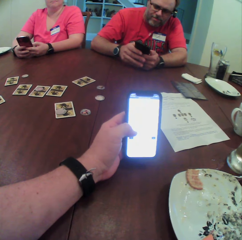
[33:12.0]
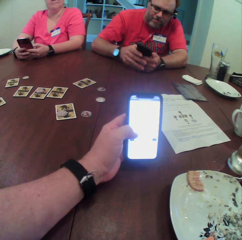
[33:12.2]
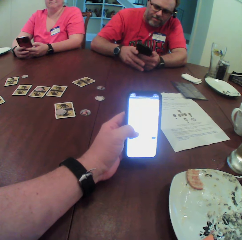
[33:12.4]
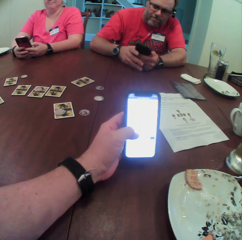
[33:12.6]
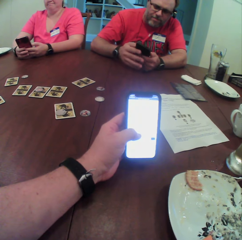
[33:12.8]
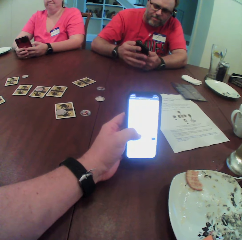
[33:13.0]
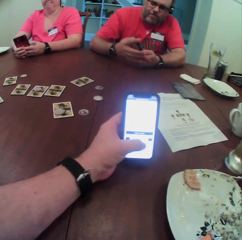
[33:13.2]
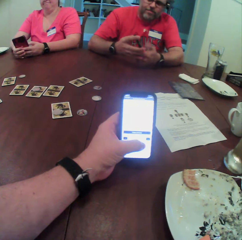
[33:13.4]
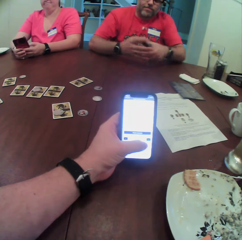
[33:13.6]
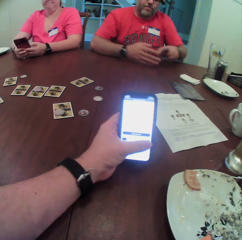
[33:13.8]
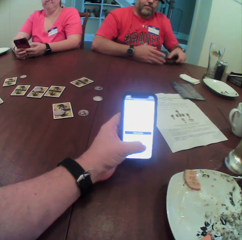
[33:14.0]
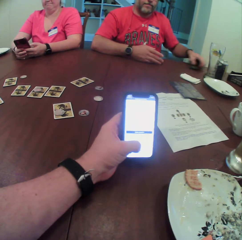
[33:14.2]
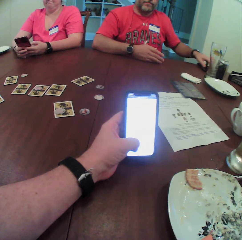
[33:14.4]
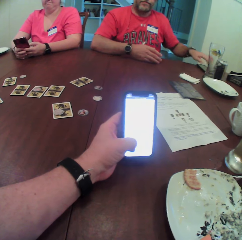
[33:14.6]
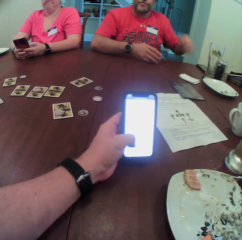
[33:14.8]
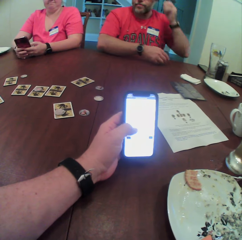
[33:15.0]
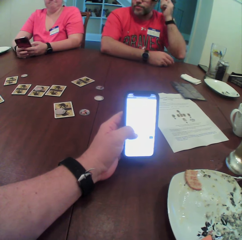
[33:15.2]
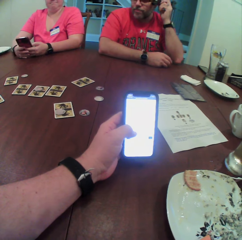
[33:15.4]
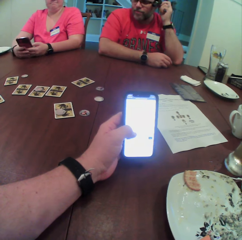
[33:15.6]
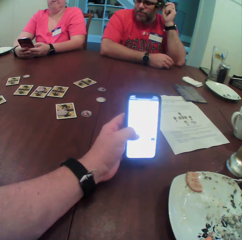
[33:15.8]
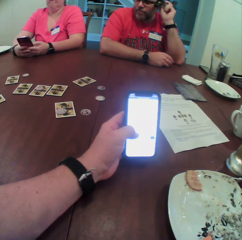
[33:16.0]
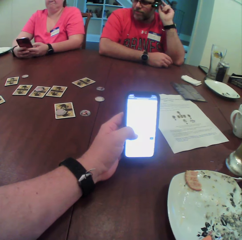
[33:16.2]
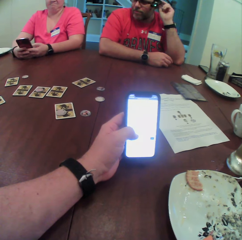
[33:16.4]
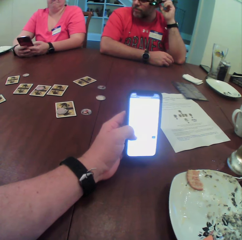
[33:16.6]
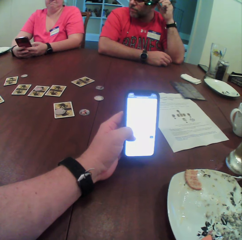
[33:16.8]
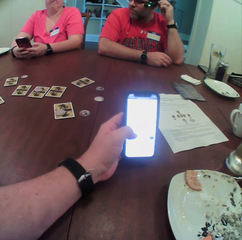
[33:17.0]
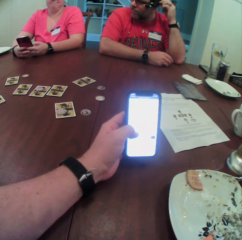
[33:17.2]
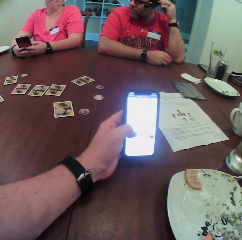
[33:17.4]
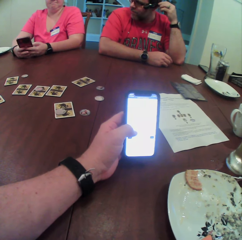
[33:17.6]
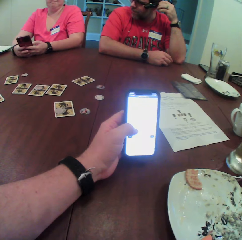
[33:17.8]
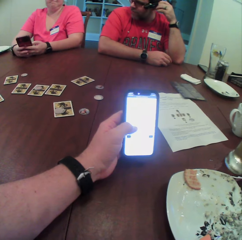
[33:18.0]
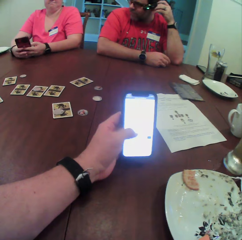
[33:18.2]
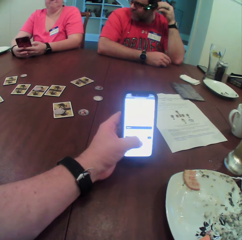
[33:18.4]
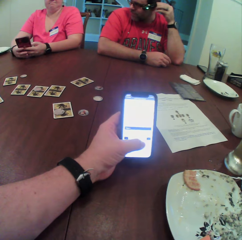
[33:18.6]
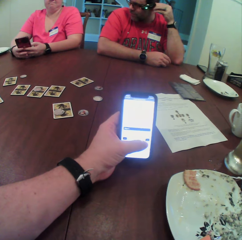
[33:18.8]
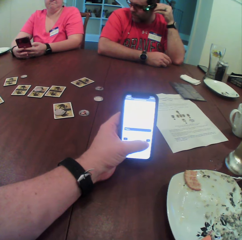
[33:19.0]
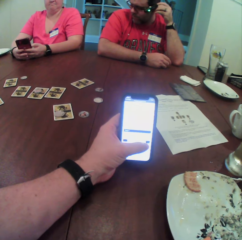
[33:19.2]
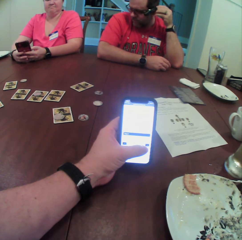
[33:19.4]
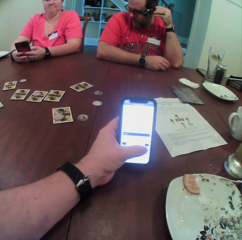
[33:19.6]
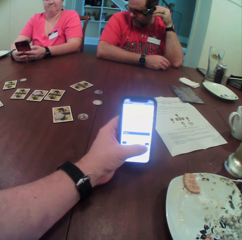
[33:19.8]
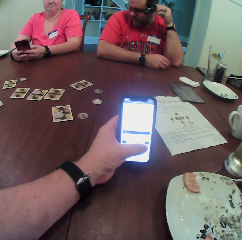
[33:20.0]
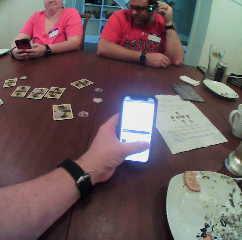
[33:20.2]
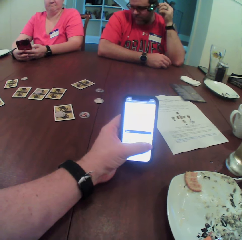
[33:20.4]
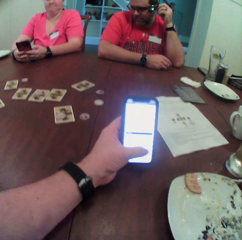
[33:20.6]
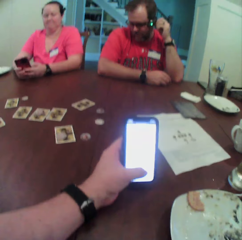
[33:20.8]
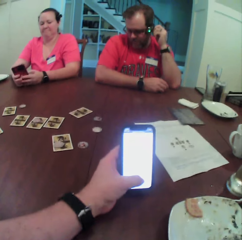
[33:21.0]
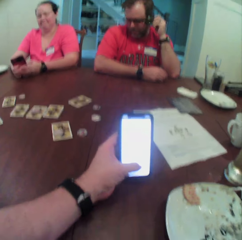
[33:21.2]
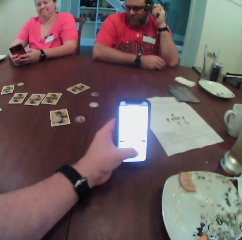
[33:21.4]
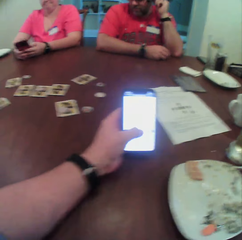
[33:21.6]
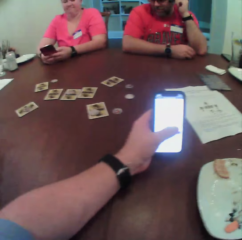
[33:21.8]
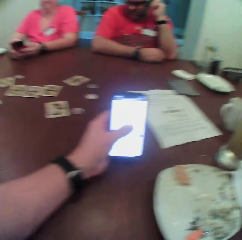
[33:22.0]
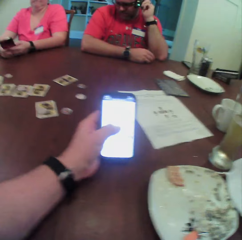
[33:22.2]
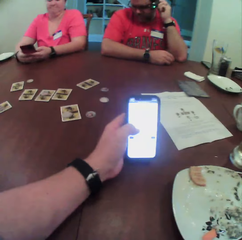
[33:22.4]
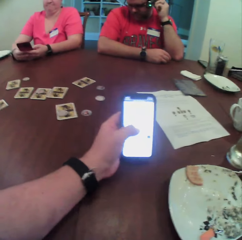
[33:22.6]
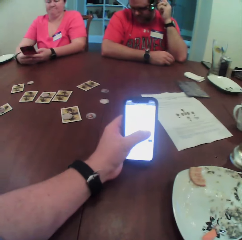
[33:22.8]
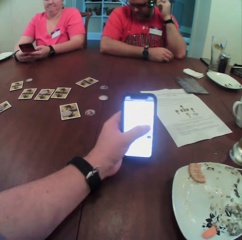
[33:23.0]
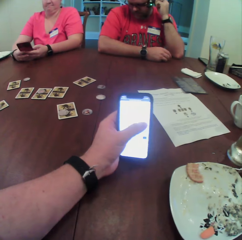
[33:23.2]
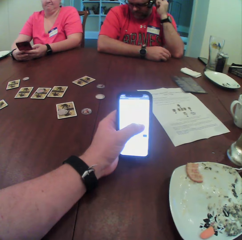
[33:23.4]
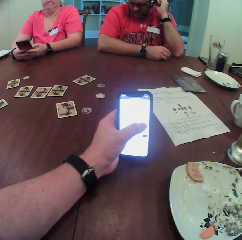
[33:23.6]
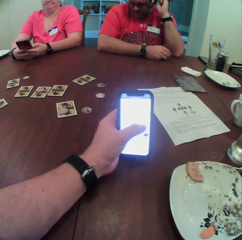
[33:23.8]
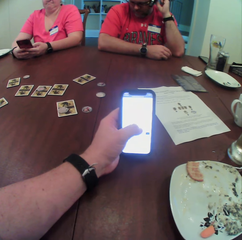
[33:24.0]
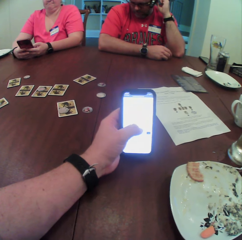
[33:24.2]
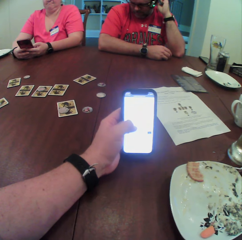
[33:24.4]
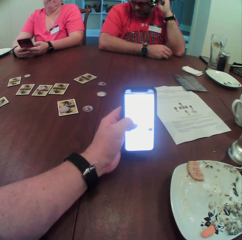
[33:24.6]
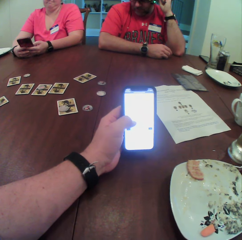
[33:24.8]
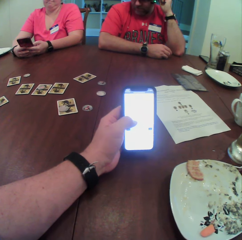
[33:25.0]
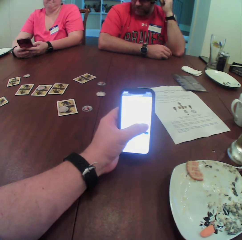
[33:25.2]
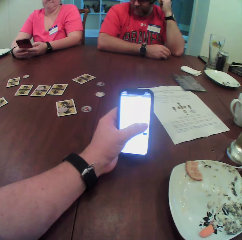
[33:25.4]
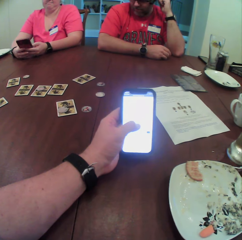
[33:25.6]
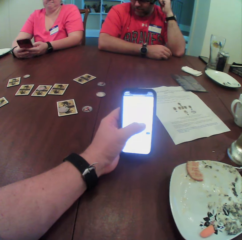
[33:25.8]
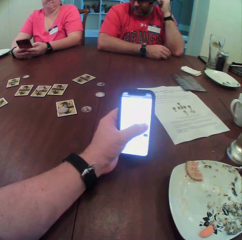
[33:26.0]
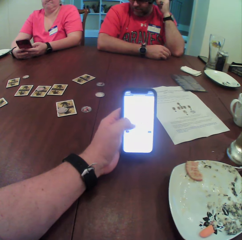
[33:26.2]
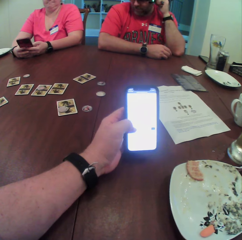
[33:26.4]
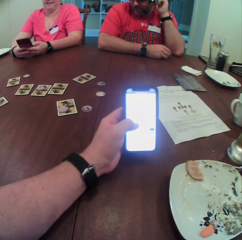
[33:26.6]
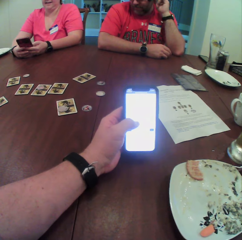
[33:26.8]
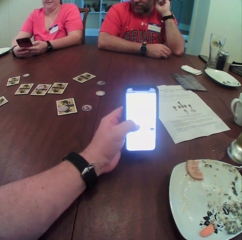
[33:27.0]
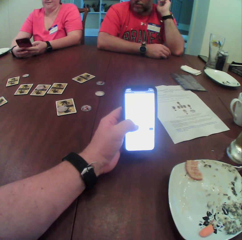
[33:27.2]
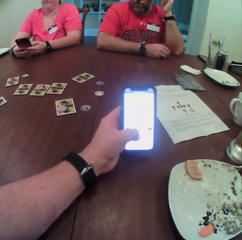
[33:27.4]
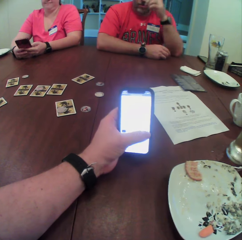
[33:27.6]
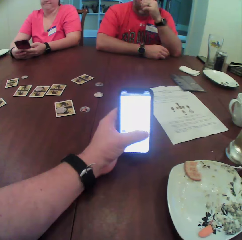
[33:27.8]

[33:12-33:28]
A man drops the phone in his left hand on the table. He touches a camera on his ear with his left hand.

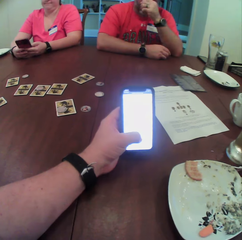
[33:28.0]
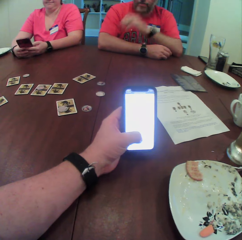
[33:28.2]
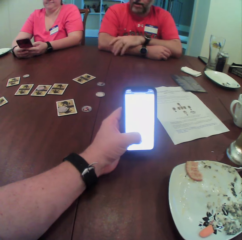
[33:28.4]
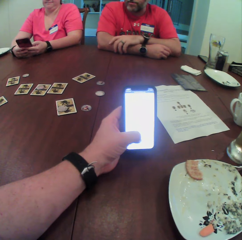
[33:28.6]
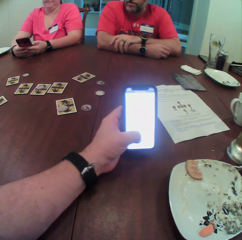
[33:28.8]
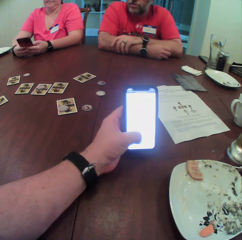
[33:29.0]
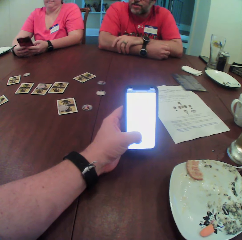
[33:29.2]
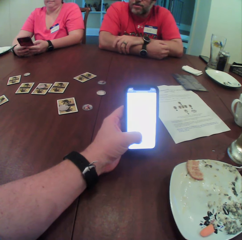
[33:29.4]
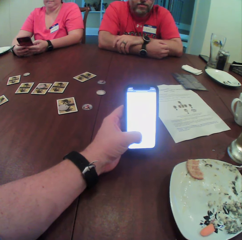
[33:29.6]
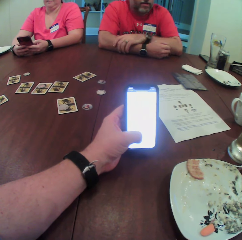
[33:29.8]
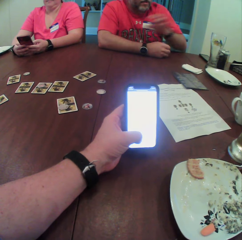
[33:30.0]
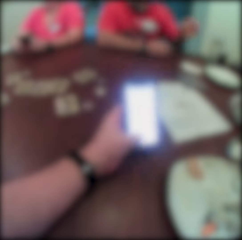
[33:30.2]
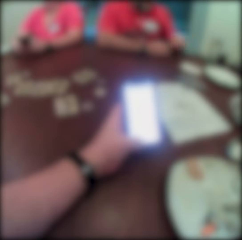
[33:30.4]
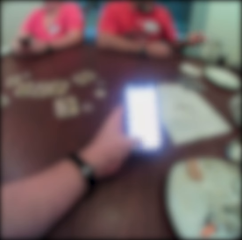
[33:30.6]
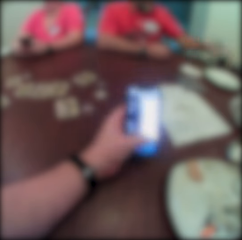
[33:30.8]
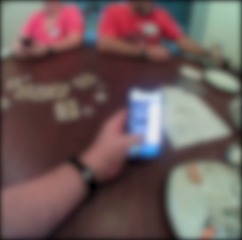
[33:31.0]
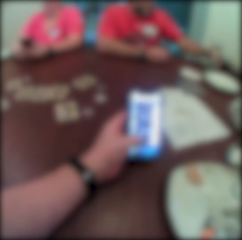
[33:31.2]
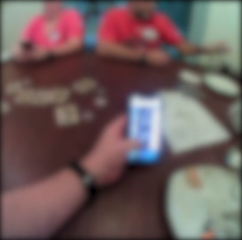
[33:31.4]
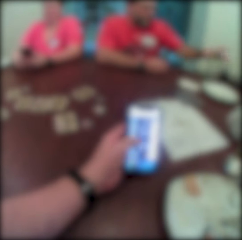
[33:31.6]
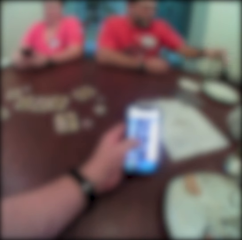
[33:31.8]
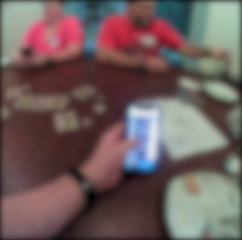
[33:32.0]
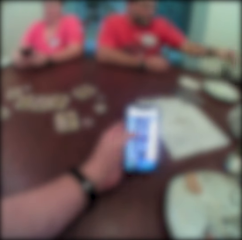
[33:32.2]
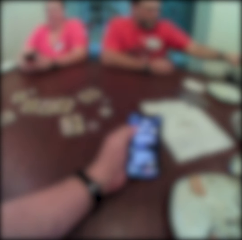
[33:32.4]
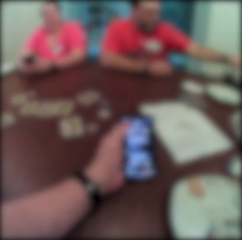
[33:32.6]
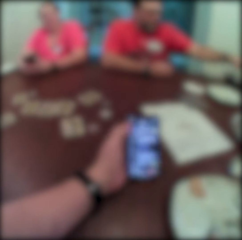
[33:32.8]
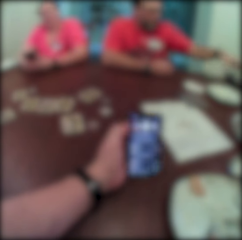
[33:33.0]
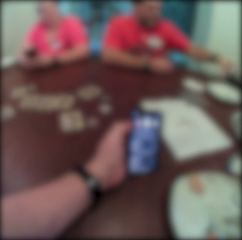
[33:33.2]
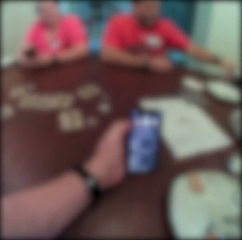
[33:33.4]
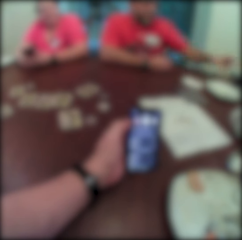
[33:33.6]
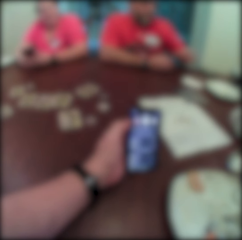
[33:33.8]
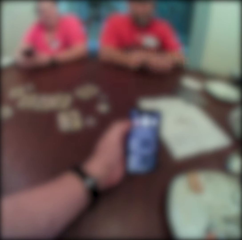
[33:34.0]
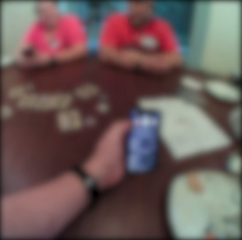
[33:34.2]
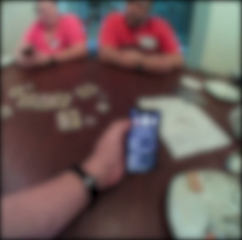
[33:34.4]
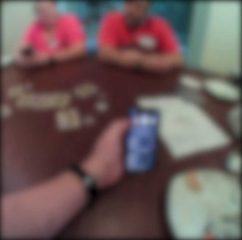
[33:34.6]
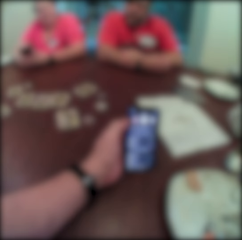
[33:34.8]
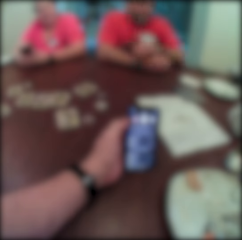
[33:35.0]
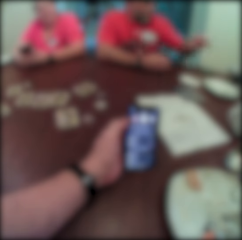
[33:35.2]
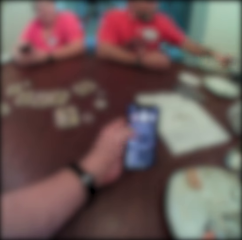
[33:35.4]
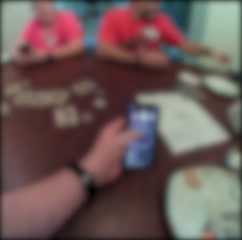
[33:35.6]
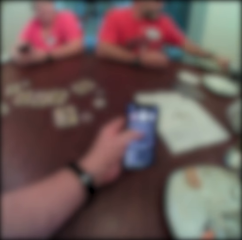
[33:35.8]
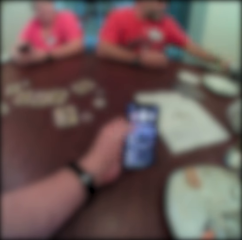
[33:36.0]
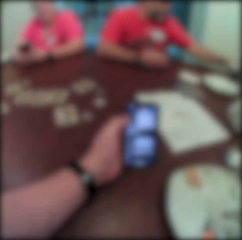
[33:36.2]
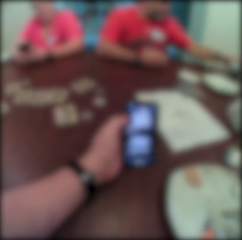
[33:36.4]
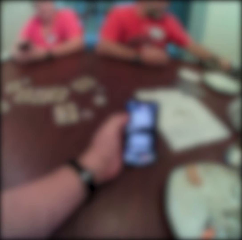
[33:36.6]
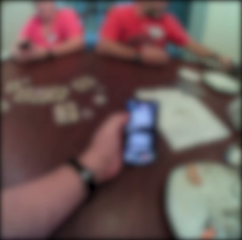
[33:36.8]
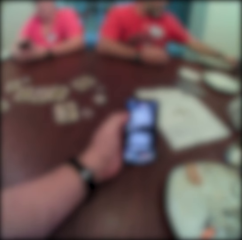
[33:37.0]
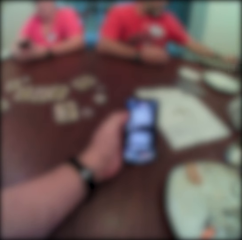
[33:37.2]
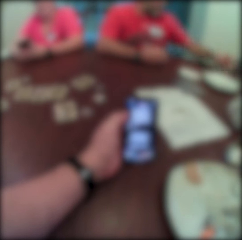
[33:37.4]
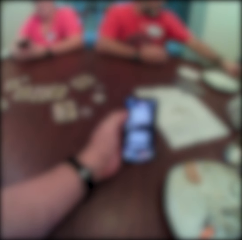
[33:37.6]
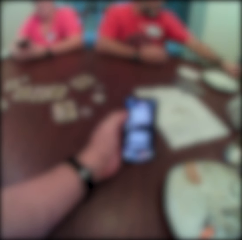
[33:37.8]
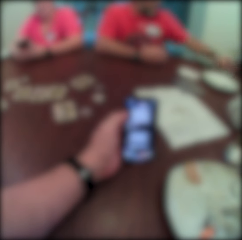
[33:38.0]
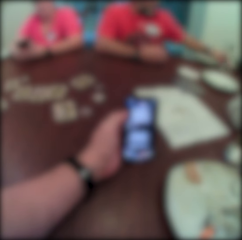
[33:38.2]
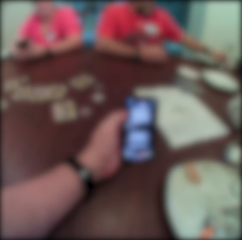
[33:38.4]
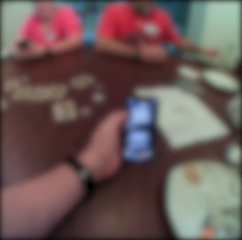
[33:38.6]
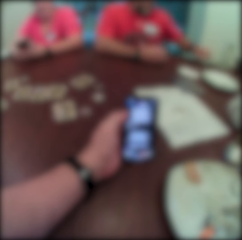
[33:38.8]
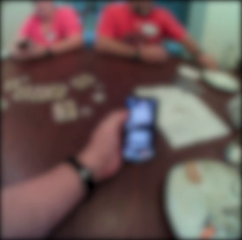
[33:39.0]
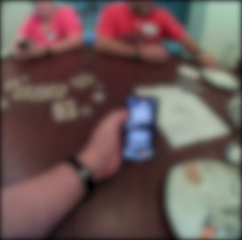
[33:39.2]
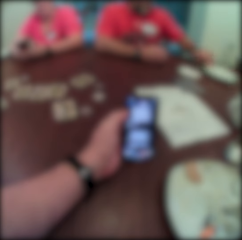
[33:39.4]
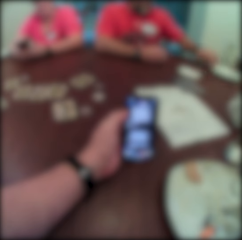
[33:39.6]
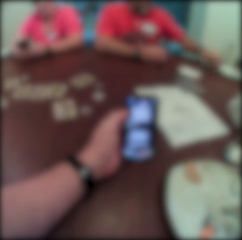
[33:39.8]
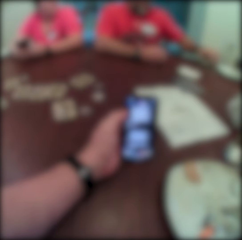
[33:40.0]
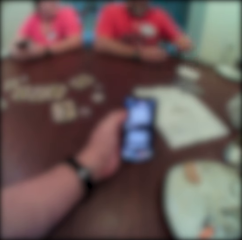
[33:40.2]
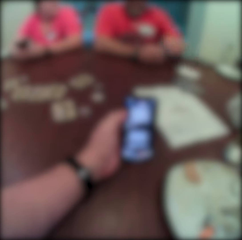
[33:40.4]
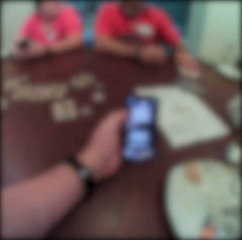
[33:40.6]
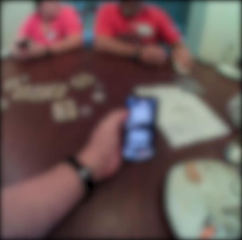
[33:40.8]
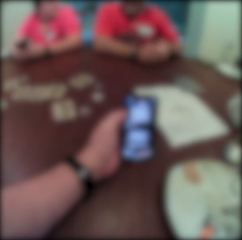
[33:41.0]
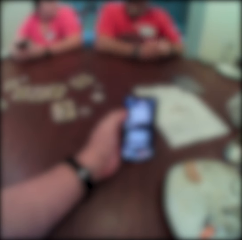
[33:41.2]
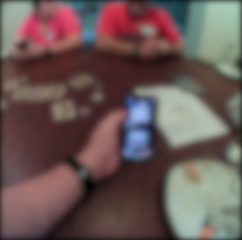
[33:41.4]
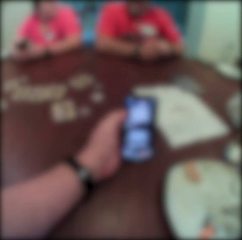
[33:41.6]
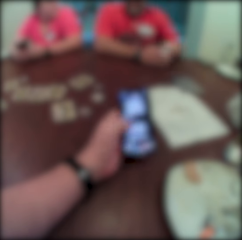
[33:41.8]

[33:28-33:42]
A man arranges the table with his left hand. The camera wearer operates the phone with his left hand. A woman operates the phone with her hands.
